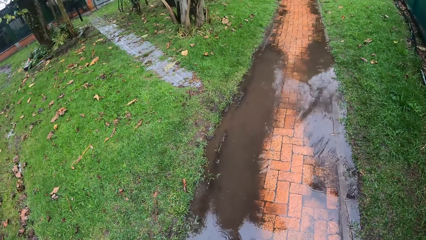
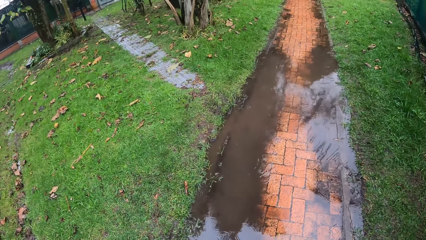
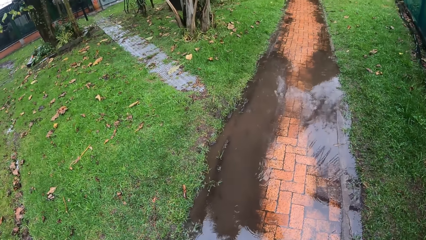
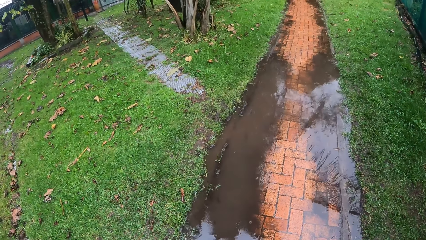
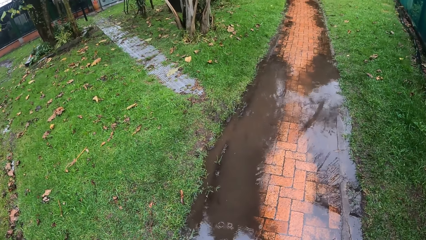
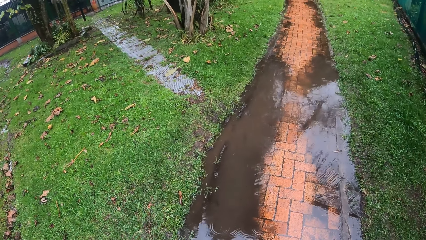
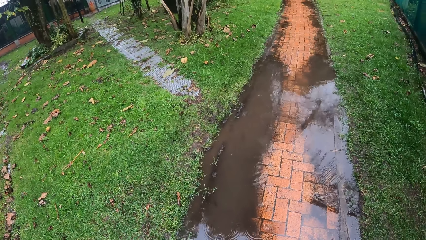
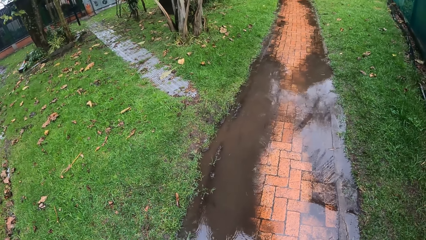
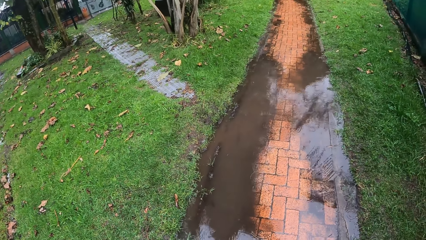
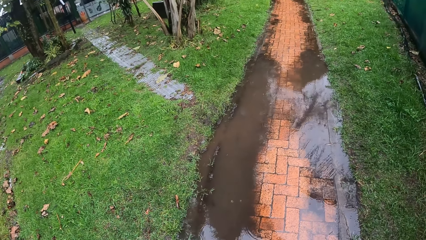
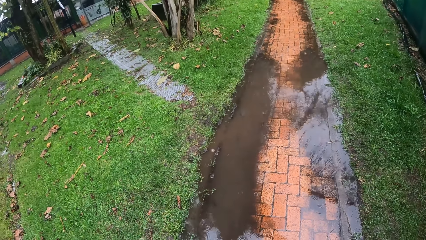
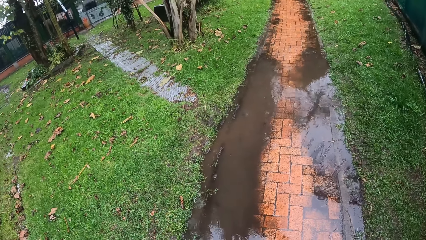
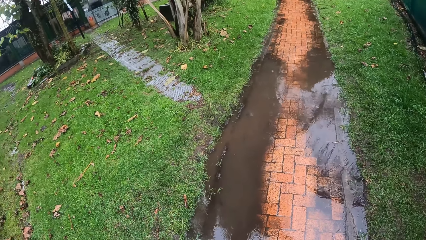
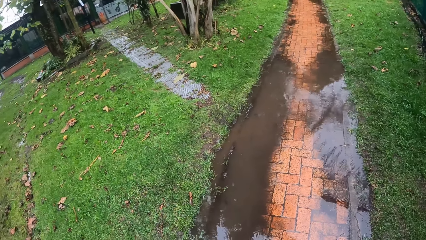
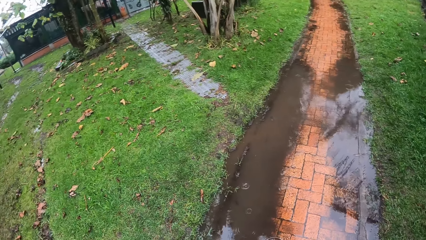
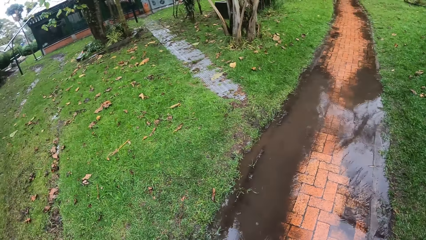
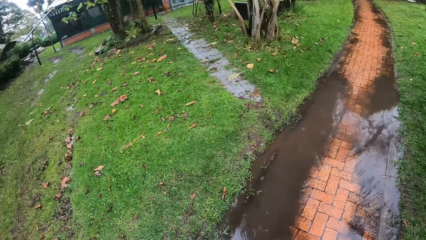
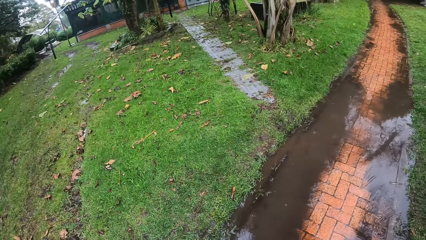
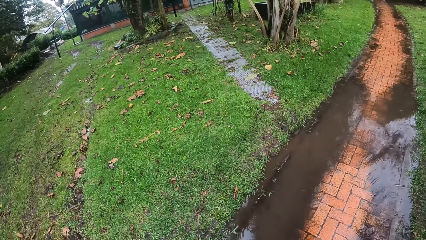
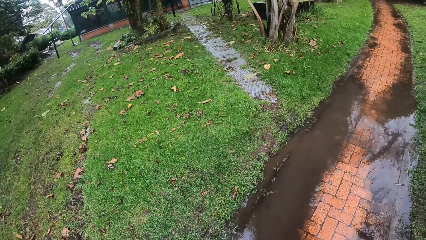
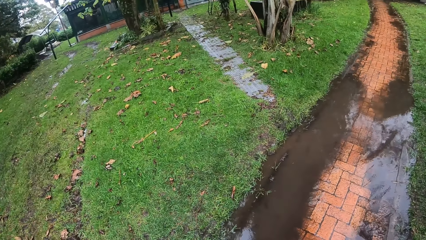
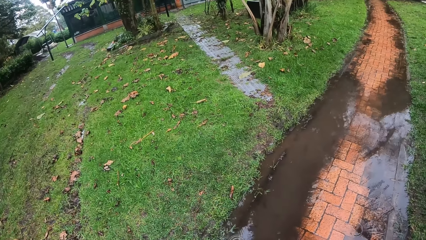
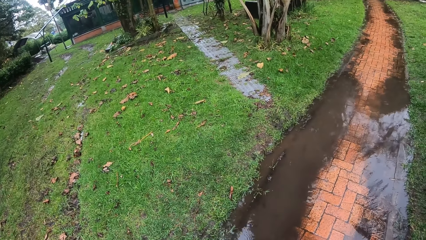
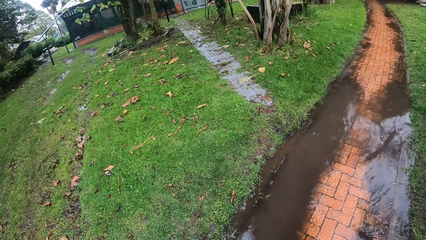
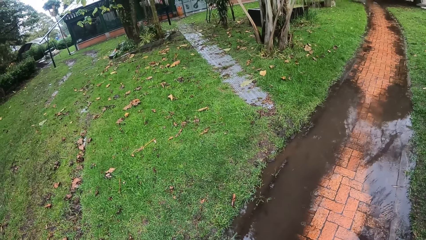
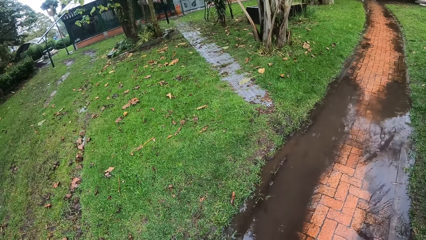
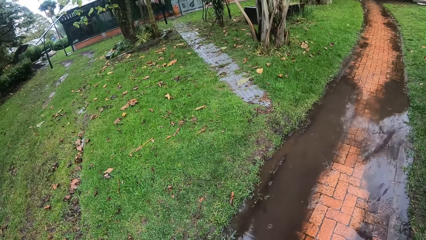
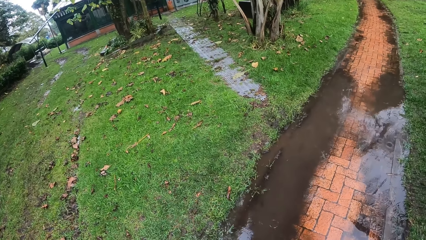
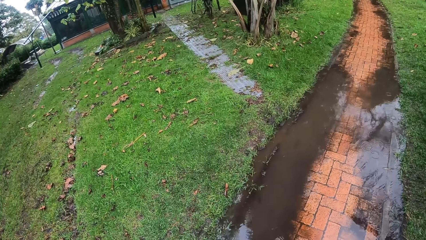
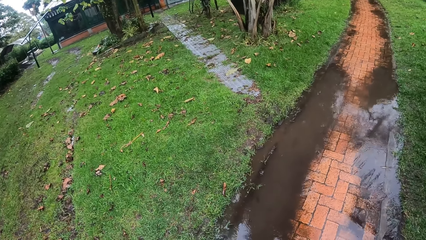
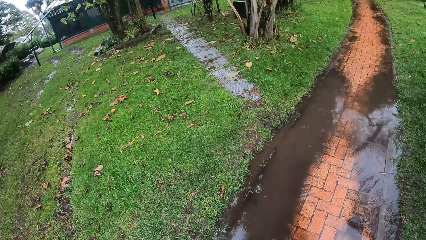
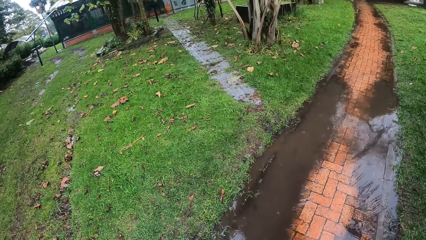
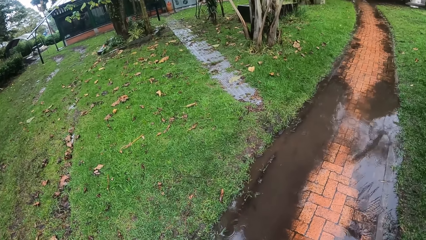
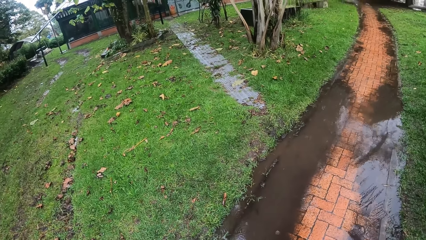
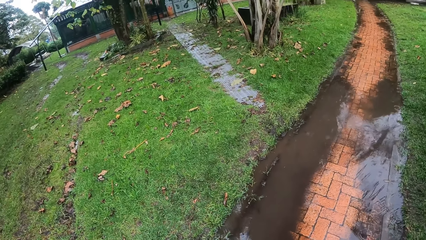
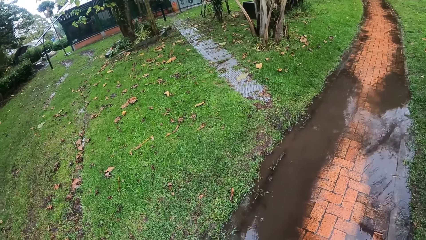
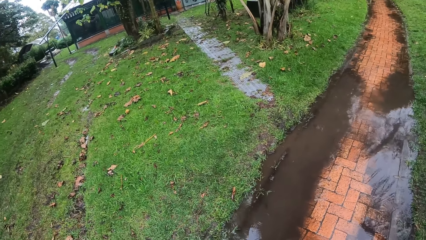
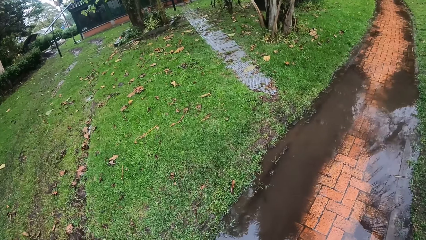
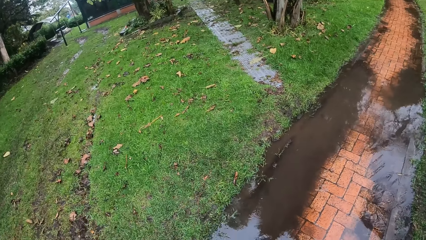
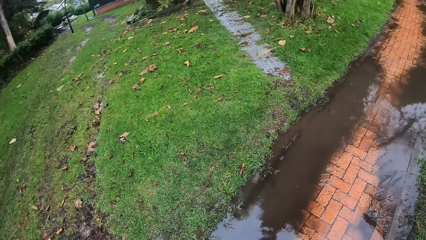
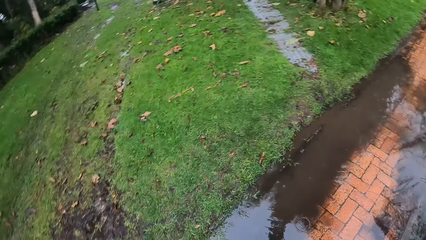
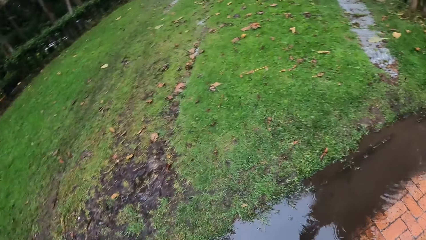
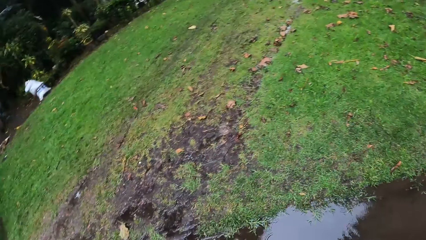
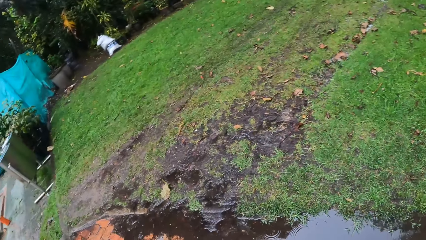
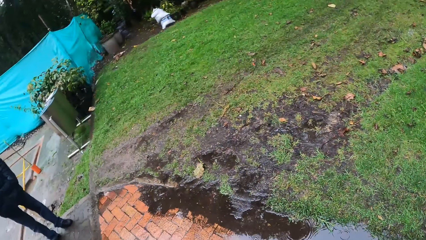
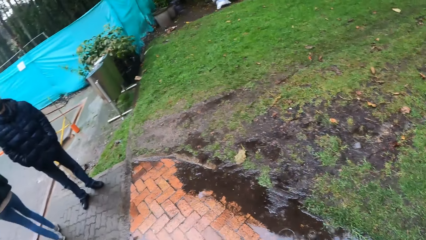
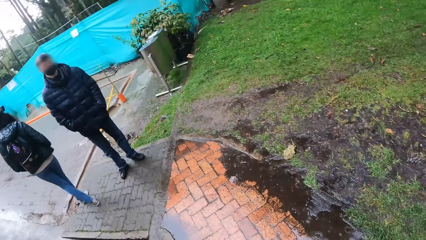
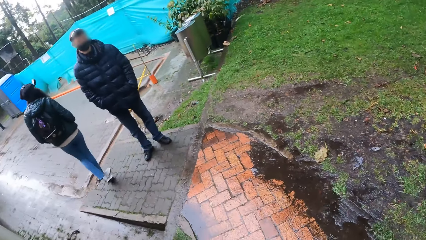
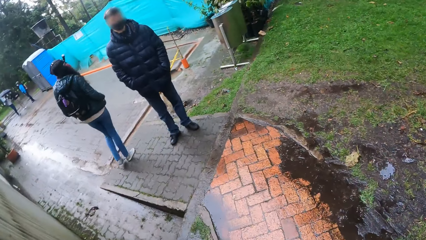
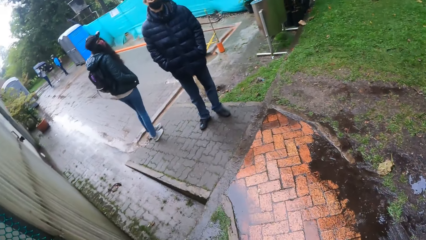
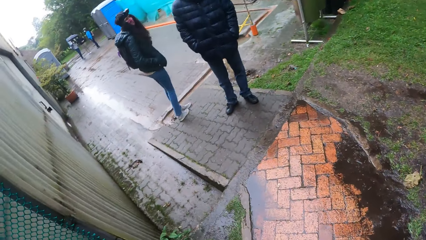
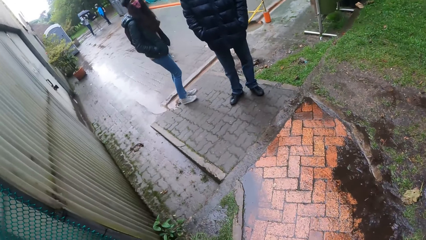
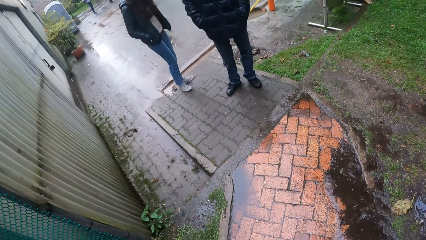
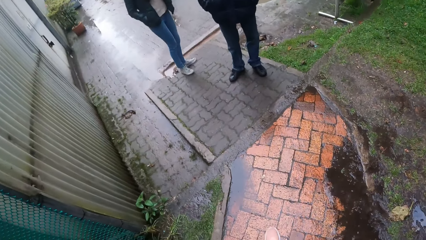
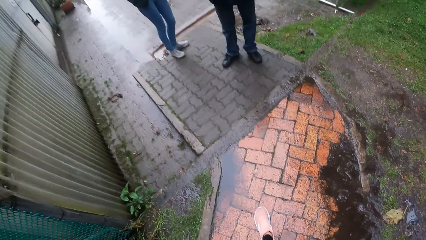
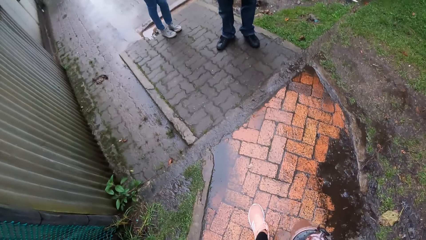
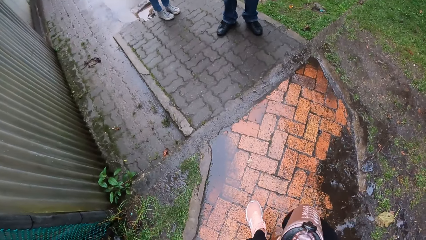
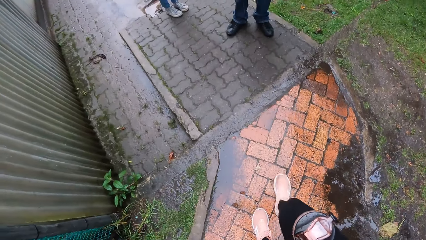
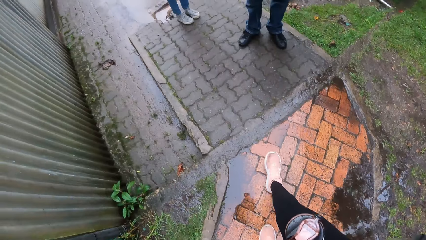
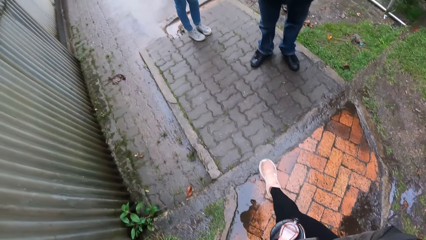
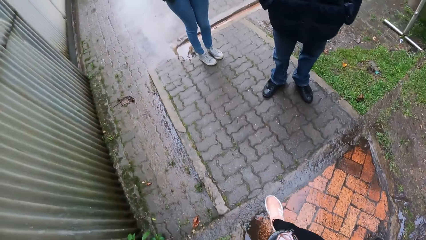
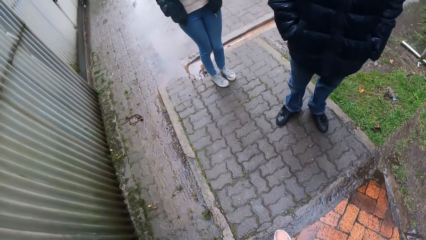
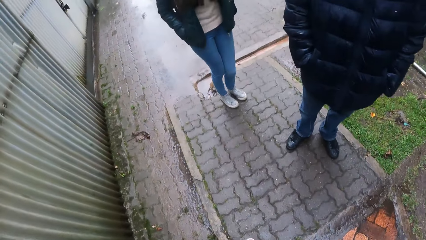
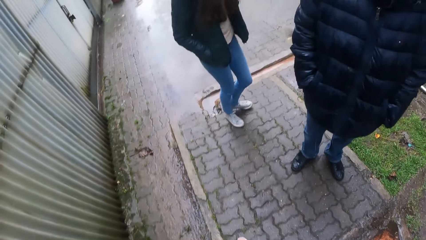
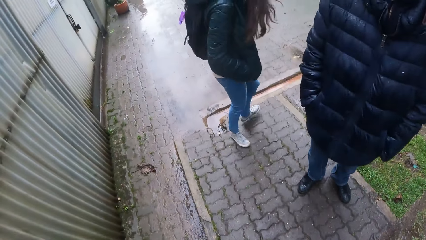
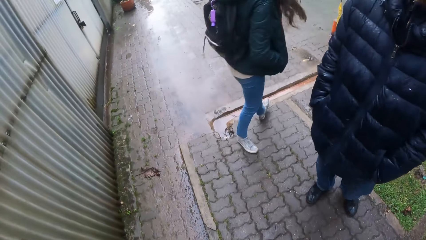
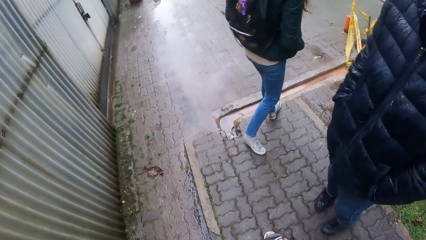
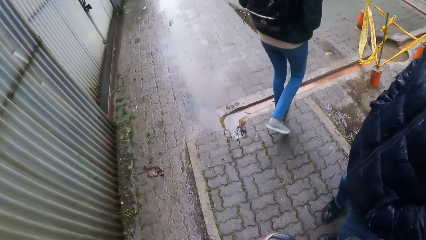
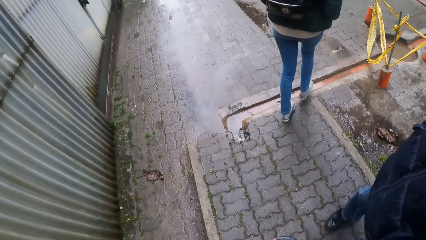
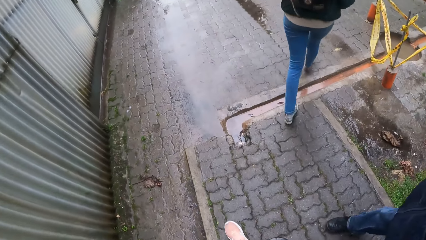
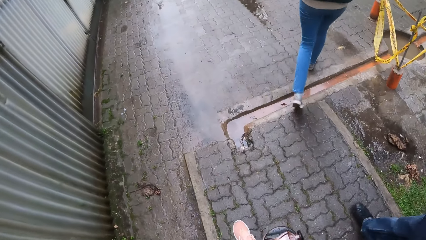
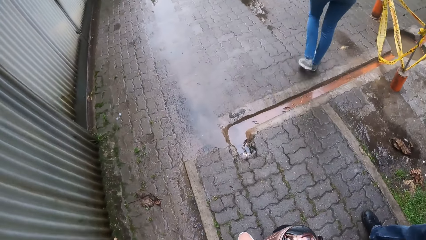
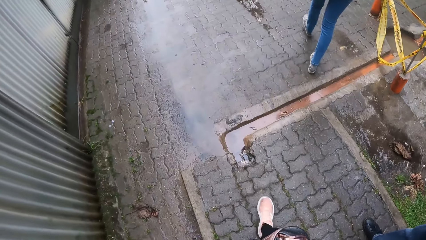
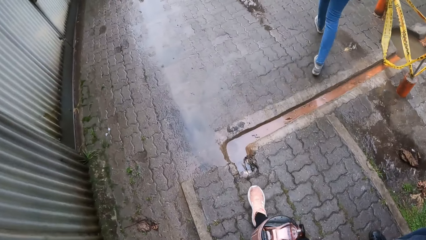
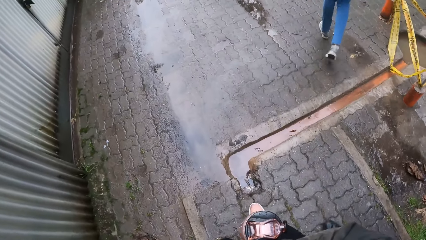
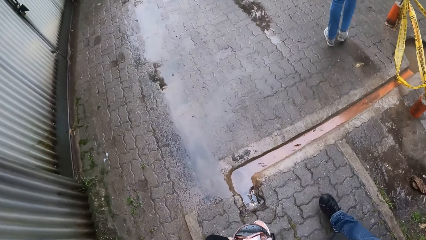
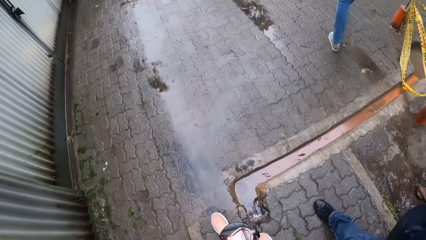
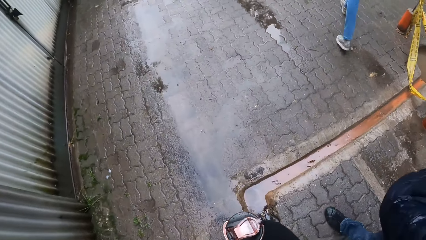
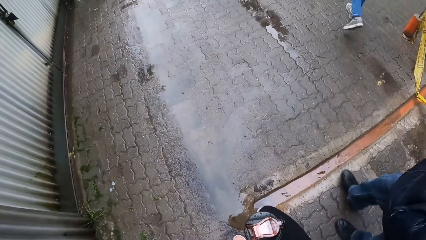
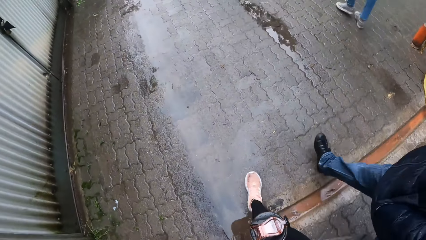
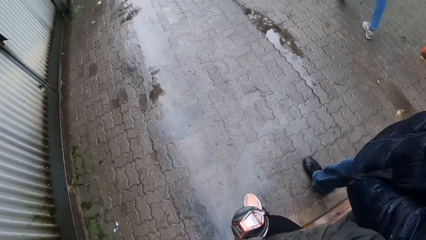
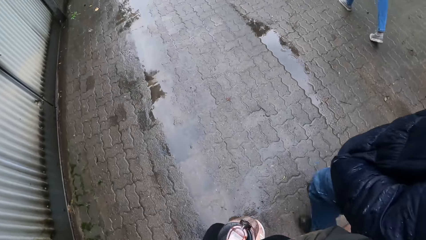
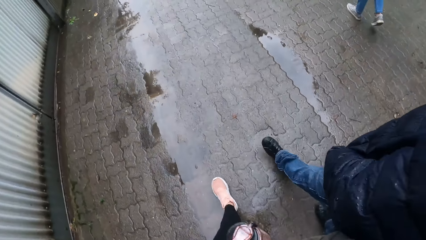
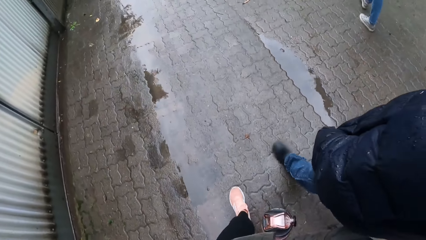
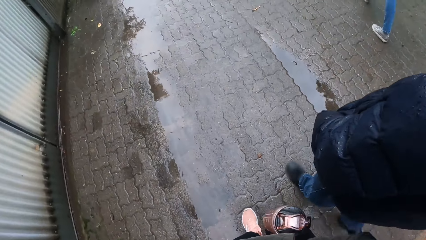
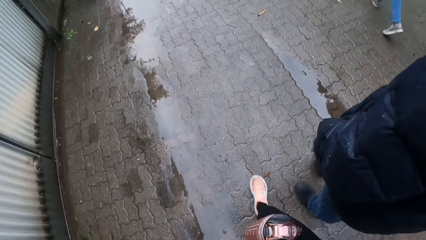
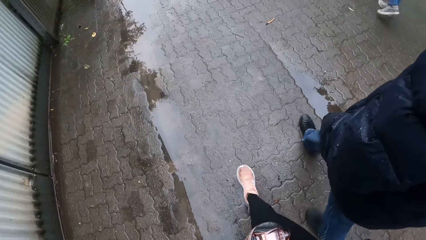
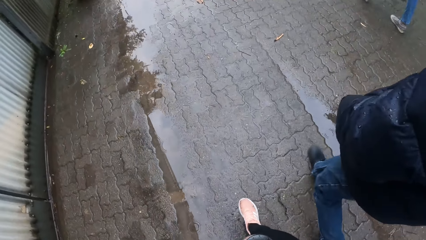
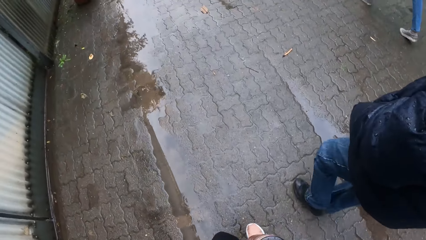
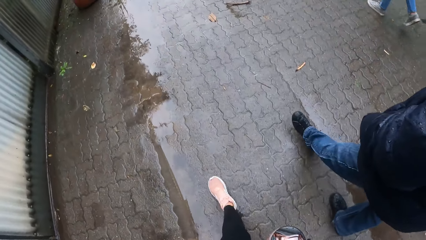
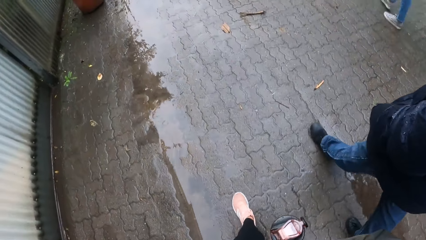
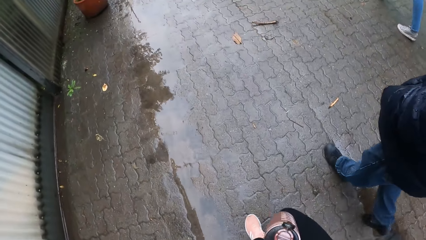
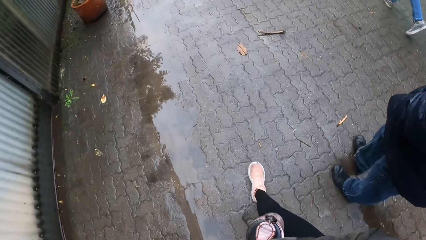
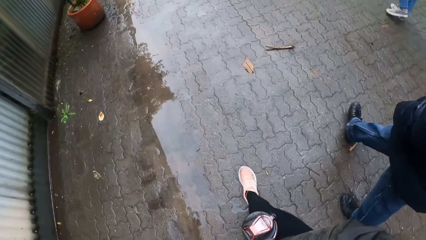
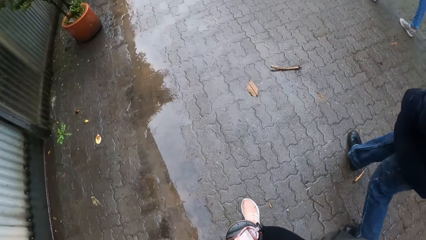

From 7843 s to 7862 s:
The camera wearer looks in front. They stand. They turn back. They walk on a path.
